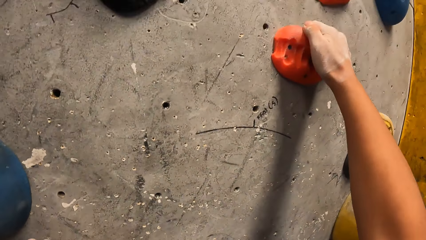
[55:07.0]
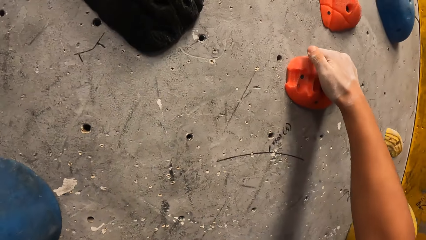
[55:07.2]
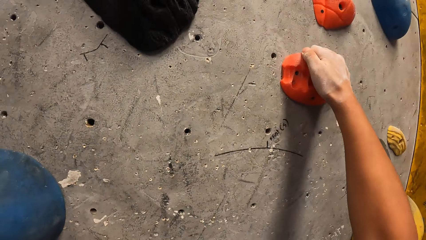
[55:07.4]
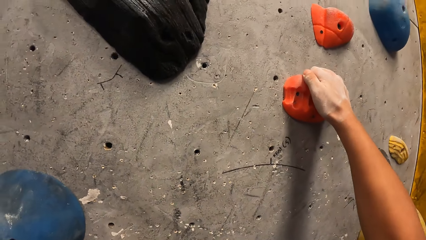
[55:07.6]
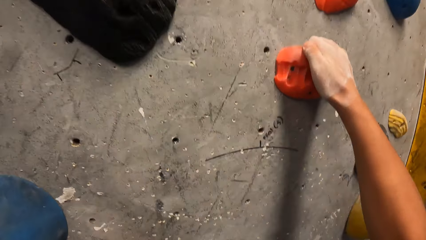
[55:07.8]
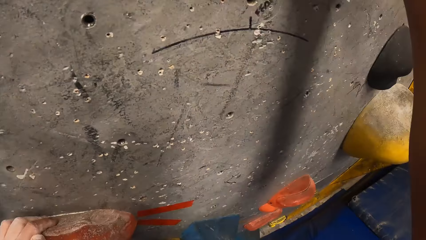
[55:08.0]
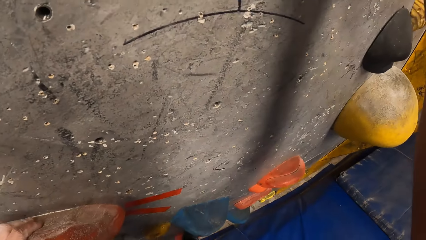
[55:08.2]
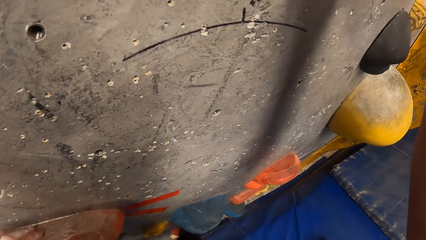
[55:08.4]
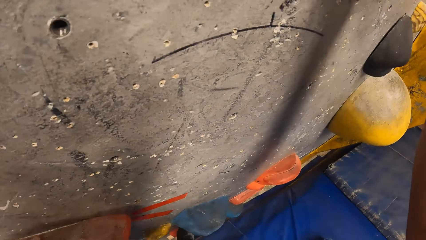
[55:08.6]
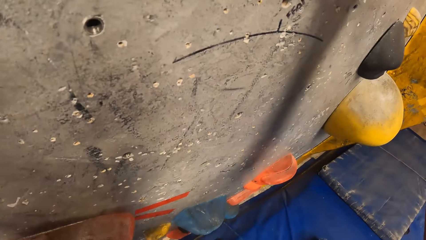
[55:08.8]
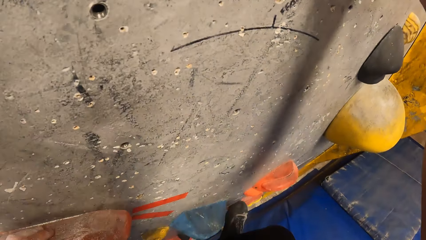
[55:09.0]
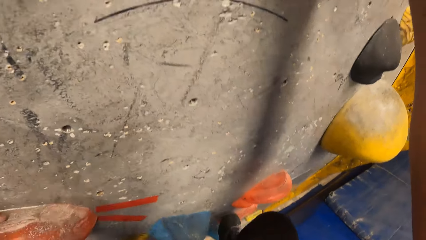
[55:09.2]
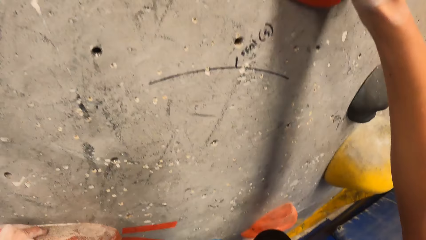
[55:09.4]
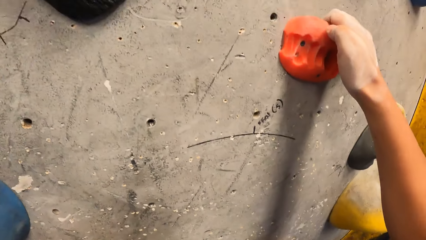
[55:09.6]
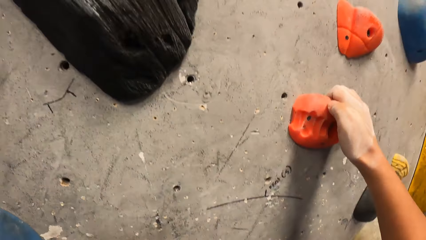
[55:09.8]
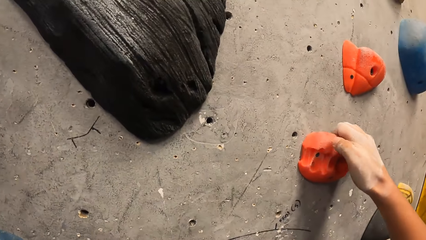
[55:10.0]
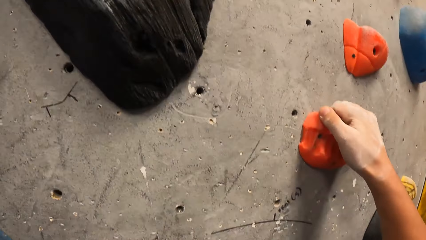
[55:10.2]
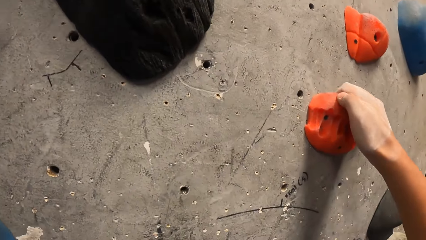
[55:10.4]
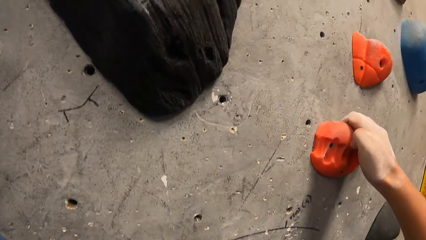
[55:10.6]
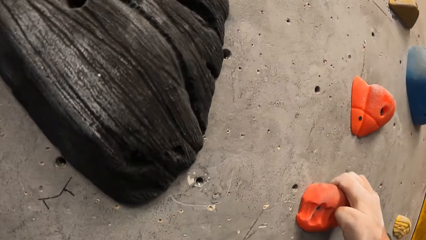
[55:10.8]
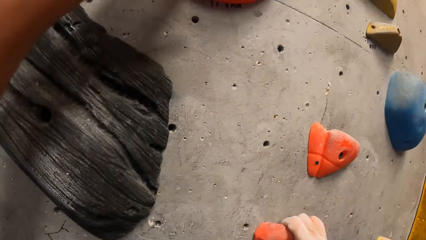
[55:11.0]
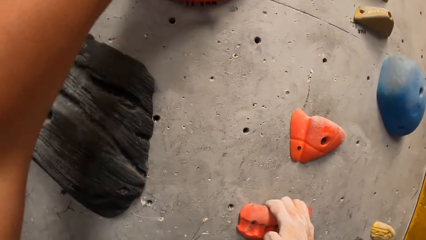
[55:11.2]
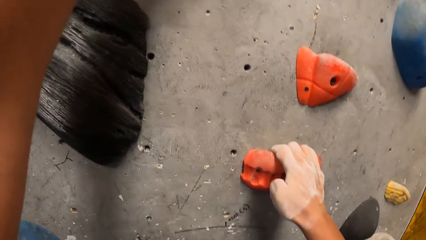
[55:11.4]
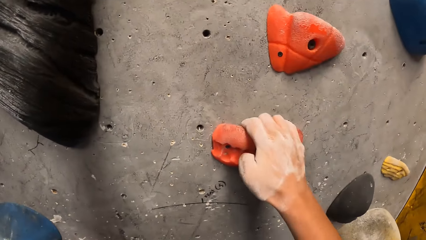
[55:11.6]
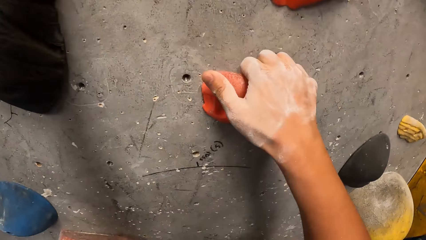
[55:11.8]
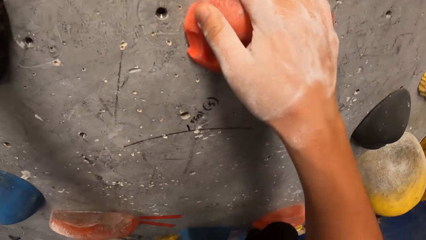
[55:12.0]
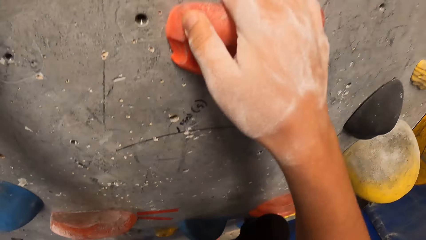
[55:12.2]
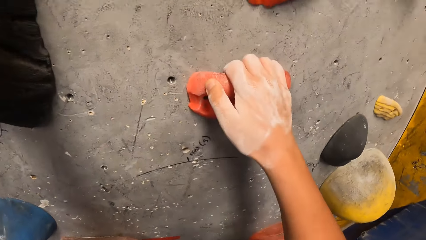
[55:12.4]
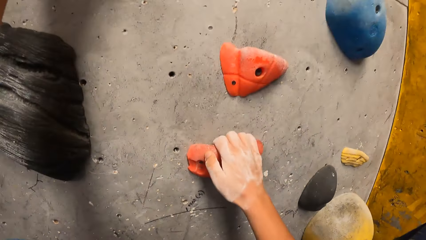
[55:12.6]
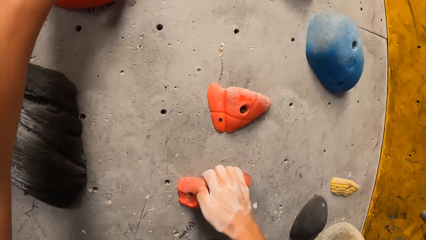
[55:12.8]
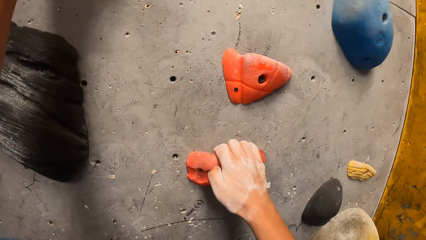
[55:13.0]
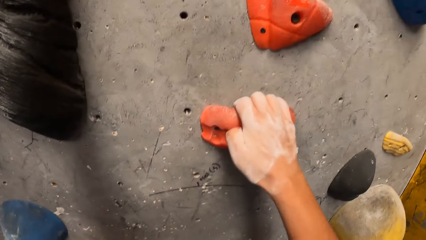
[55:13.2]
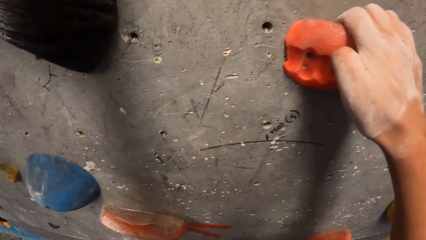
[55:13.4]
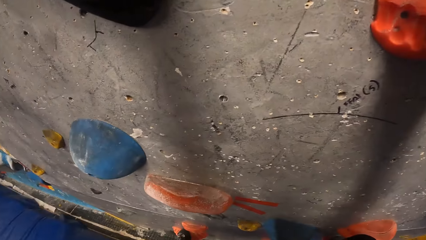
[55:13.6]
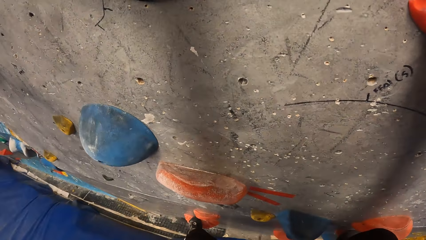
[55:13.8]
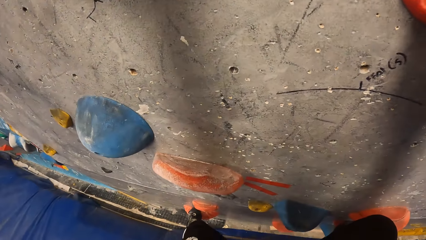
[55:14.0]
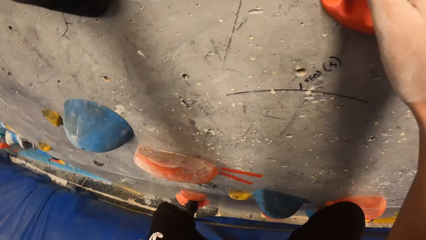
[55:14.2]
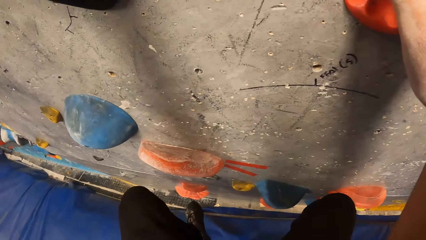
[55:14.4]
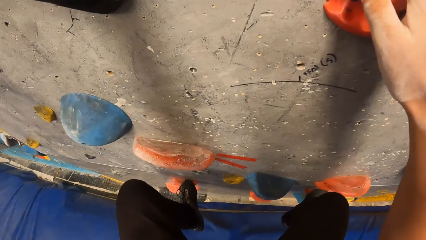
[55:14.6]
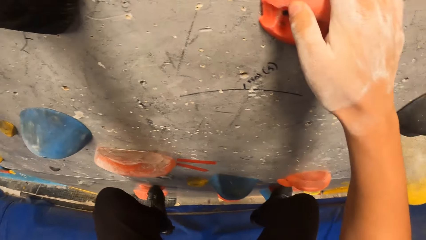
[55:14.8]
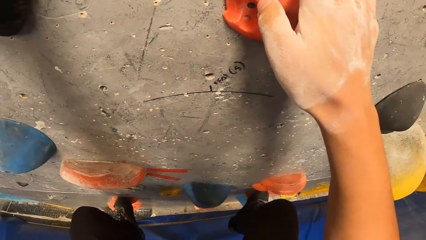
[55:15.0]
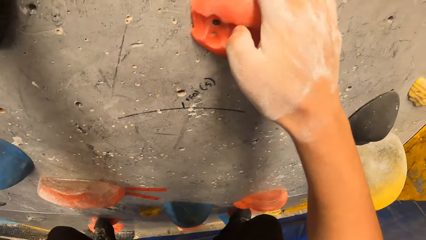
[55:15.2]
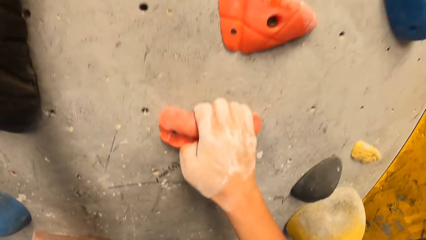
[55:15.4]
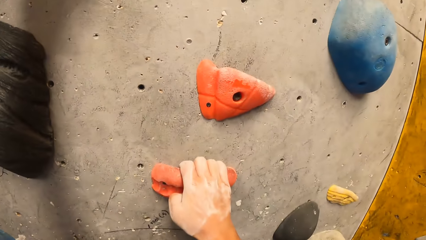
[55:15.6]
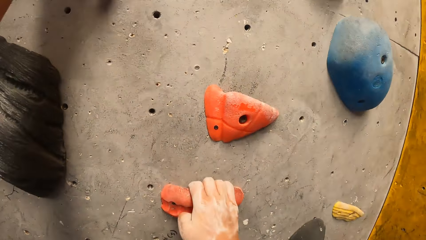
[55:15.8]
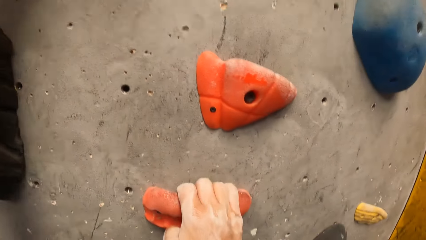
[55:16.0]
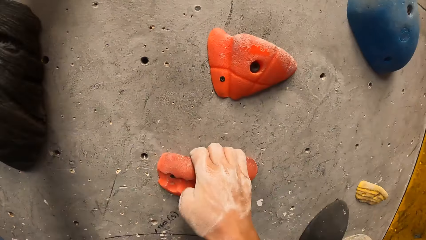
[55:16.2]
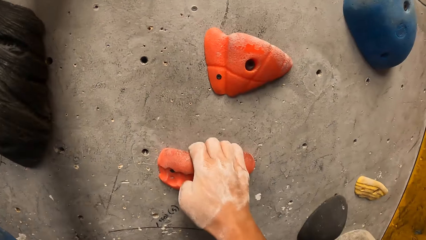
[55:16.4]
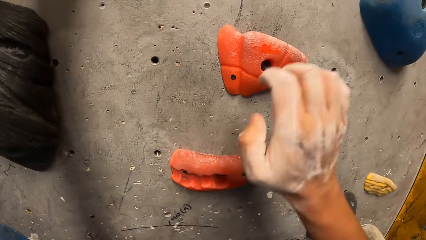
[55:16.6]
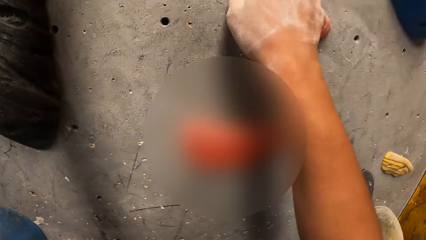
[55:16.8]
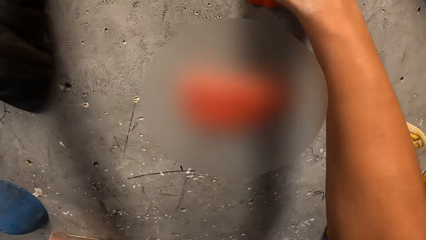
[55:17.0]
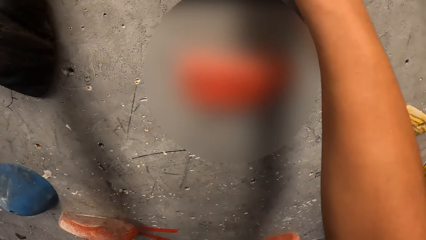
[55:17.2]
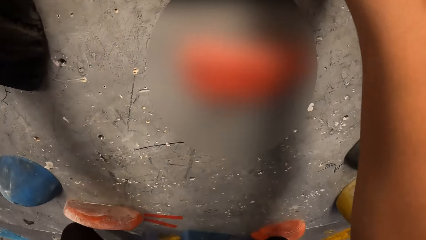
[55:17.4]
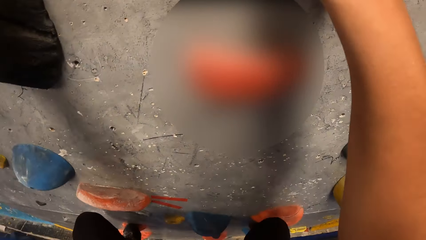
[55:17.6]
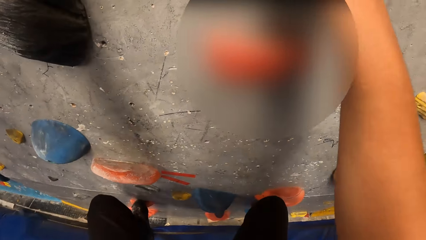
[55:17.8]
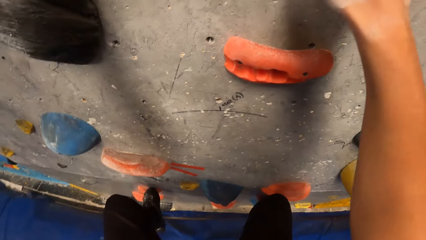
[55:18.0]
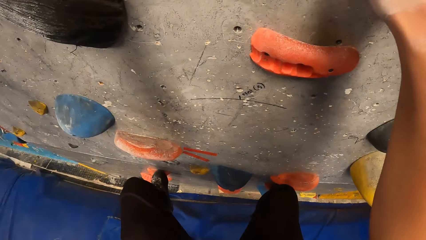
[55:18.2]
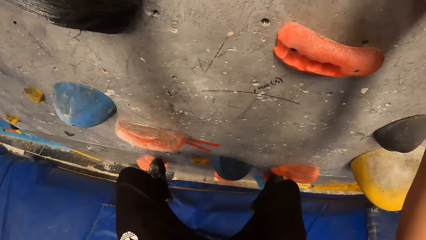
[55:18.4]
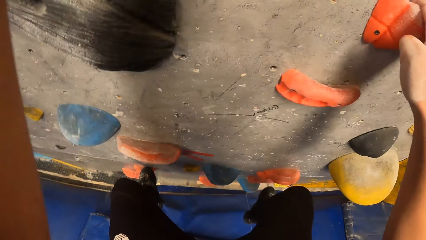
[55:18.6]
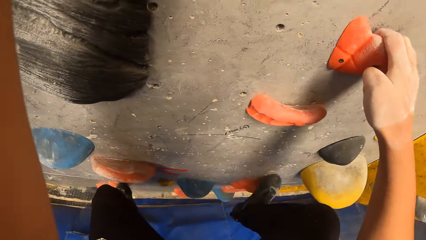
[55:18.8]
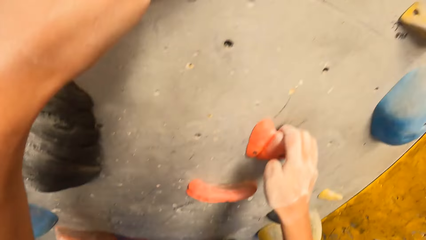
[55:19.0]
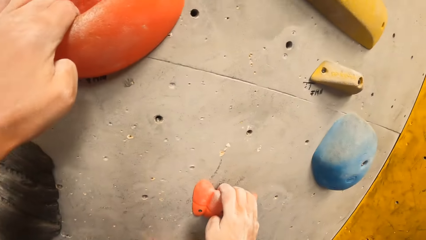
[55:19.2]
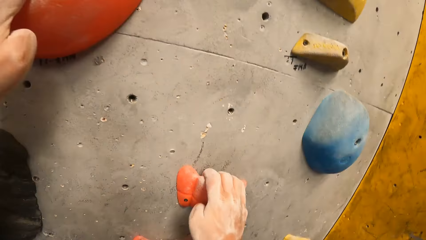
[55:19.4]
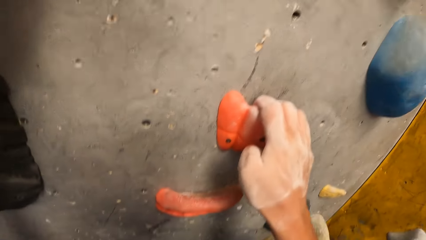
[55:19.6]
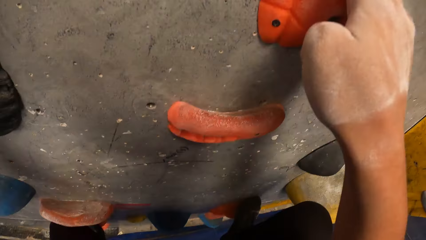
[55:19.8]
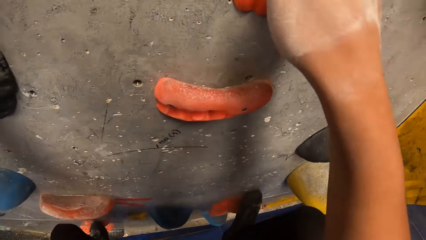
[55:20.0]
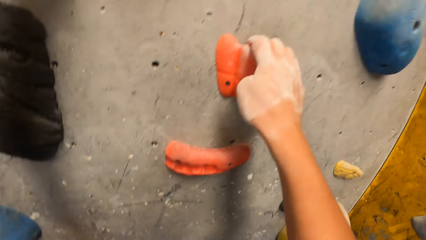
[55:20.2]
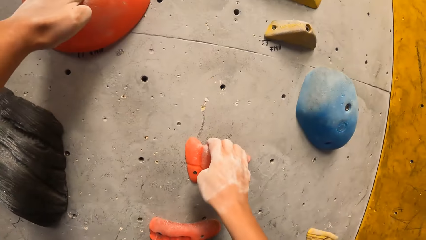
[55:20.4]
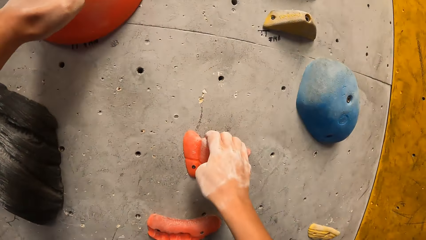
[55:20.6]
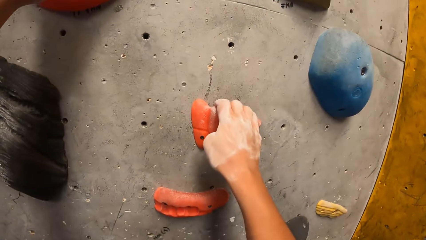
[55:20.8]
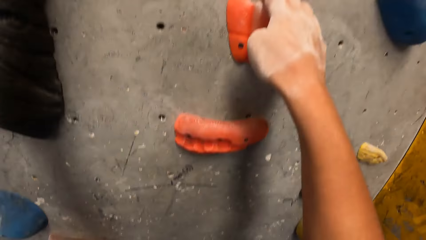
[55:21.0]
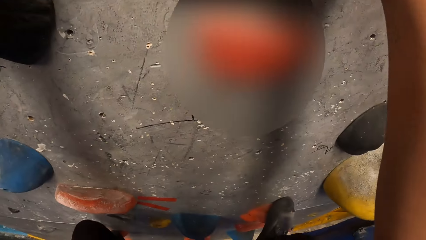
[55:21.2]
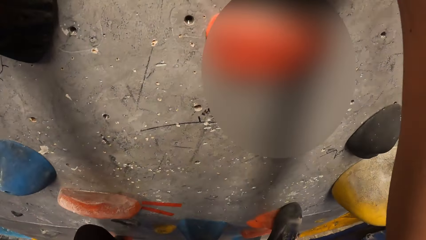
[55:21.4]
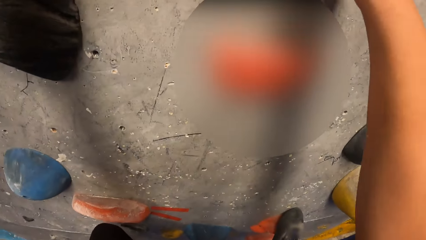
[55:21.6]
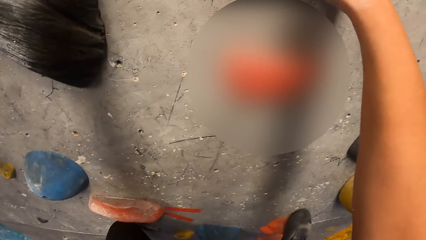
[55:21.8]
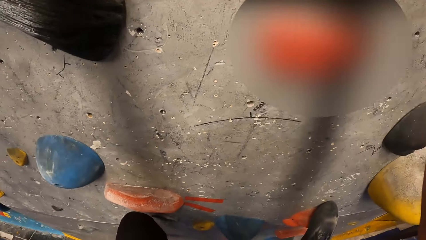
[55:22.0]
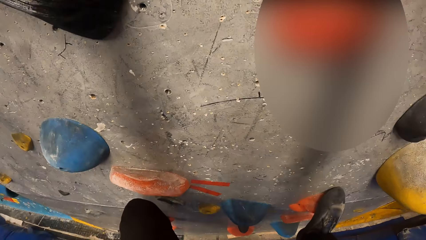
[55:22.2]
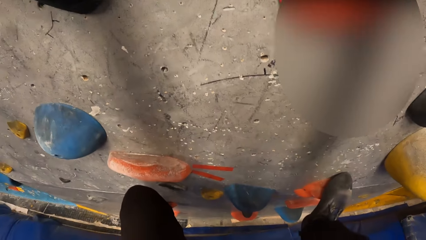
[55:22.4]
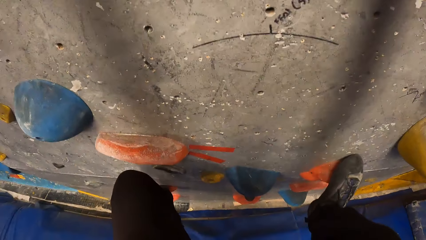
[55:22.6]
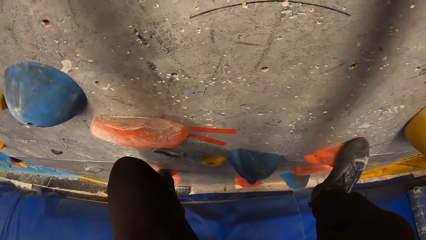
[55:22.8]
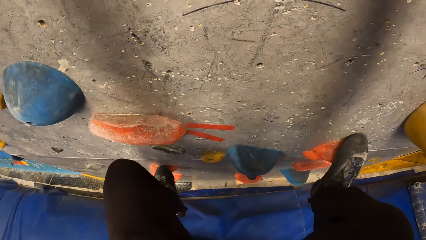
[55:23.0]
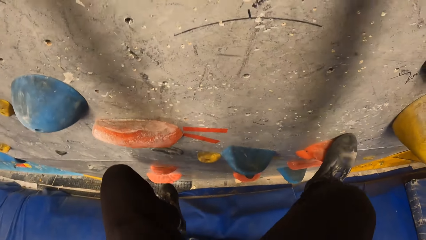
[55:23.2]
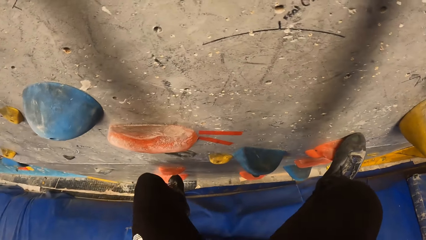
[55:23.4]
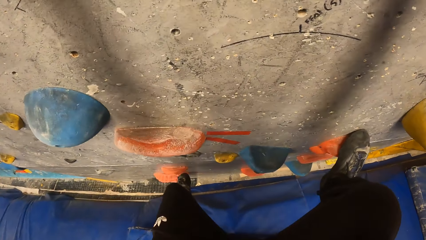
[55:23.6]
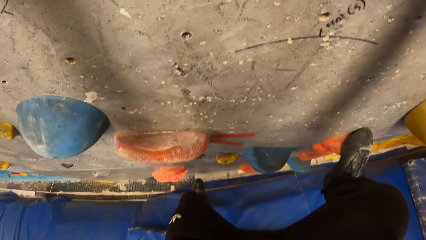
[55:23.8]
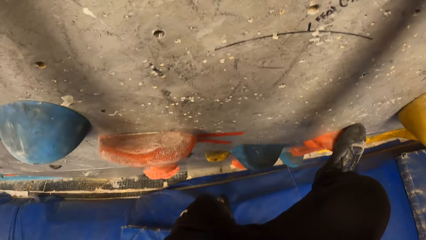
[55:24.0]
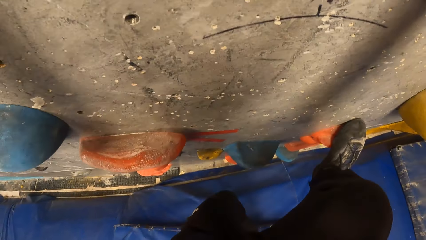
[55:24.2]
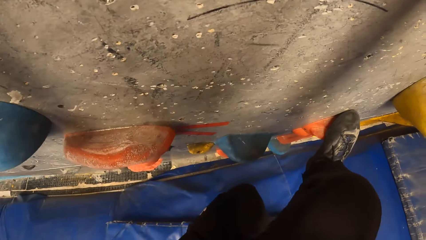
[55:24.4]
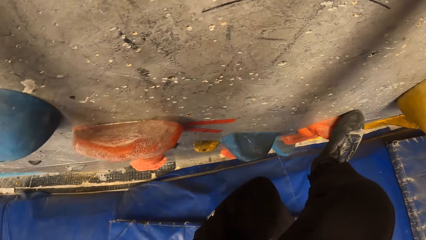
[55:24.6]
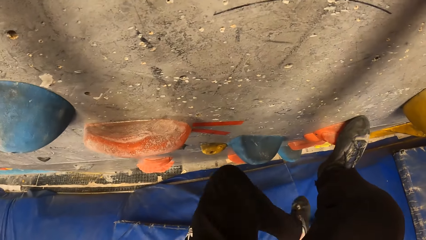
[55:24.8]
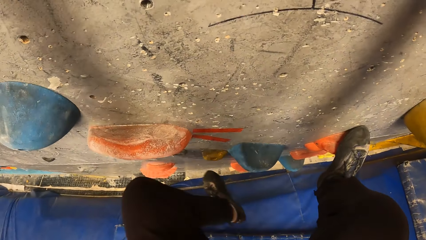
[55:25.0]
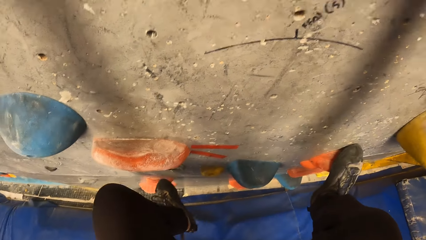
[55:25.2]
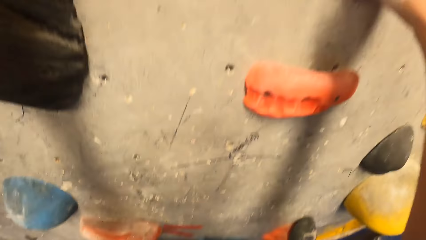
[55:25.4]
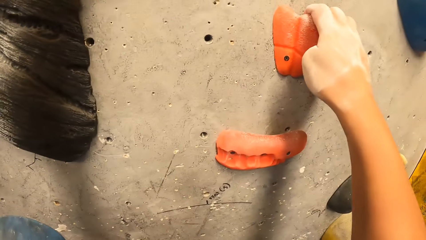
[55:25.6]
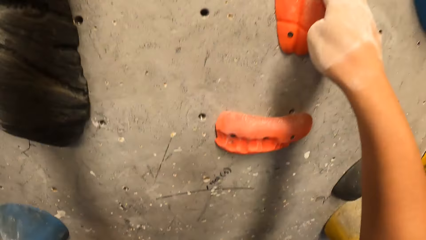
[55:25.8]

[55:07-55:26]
The camera wearer holds the wall grip. They step on the wall grip. They hold the wall grip. They step on the wall grip. They hold the wall grip. They step on the wall grip. They look at the wall grip. They move the left leg.
